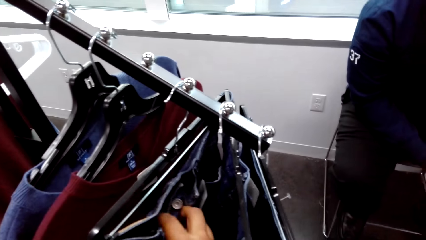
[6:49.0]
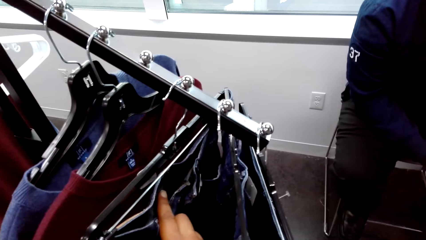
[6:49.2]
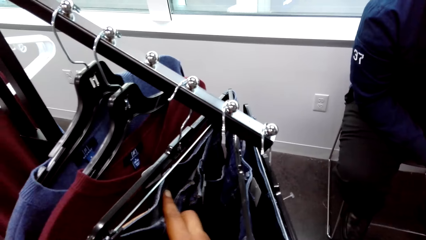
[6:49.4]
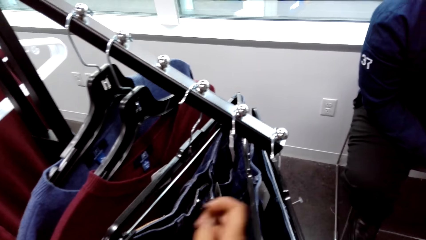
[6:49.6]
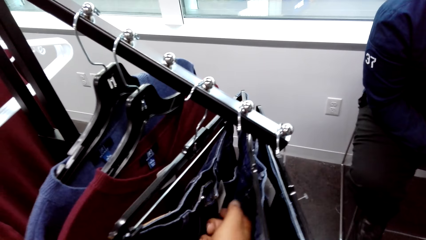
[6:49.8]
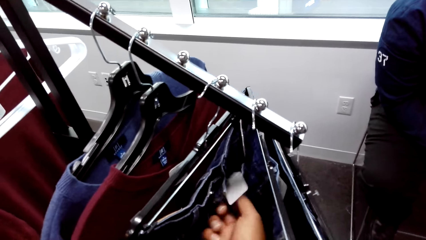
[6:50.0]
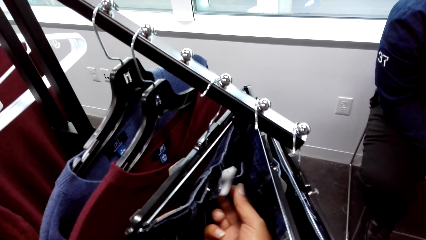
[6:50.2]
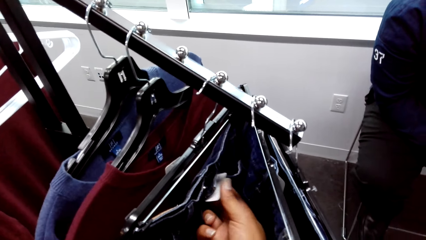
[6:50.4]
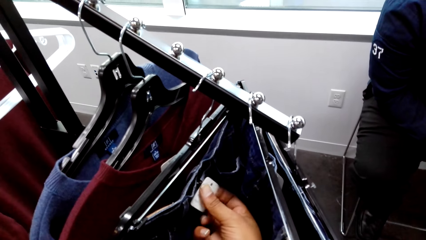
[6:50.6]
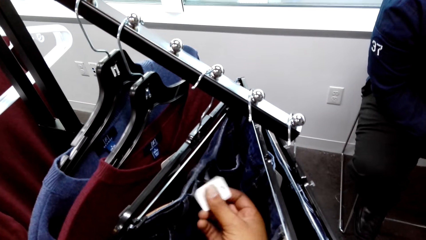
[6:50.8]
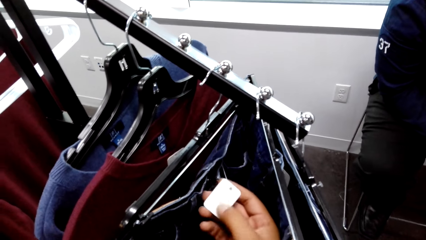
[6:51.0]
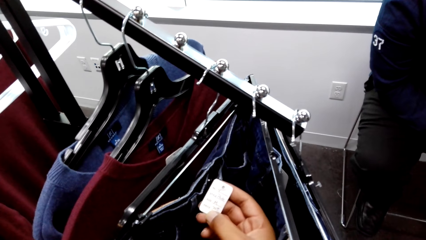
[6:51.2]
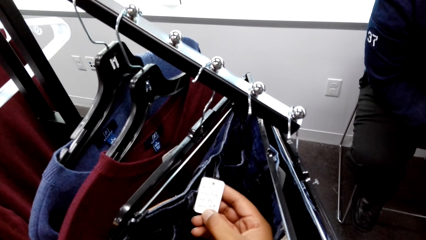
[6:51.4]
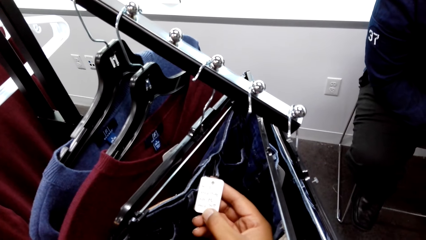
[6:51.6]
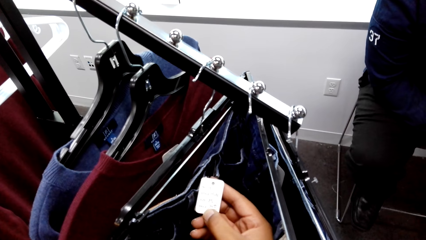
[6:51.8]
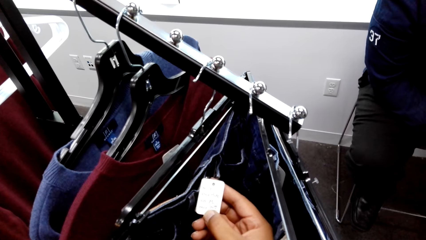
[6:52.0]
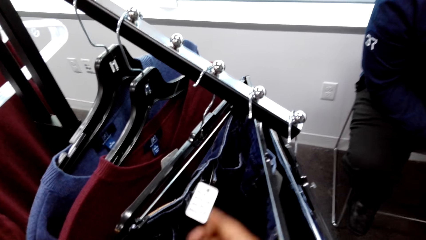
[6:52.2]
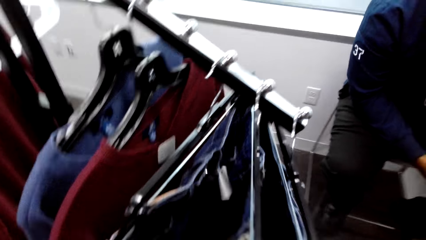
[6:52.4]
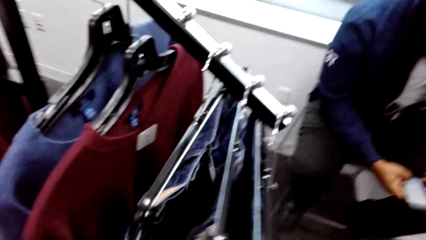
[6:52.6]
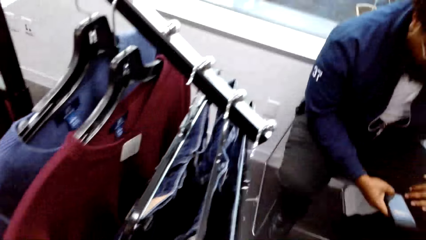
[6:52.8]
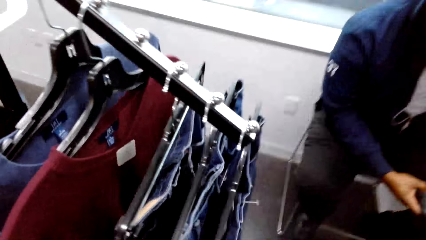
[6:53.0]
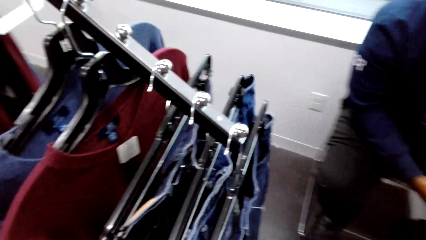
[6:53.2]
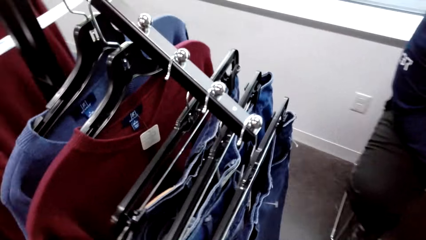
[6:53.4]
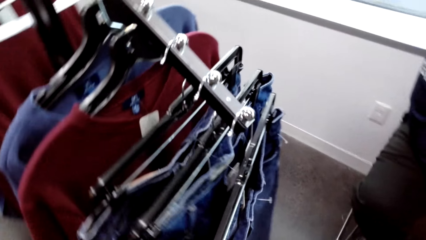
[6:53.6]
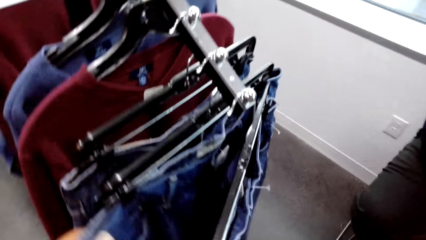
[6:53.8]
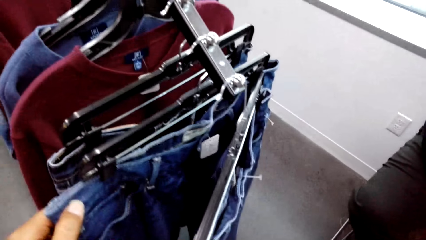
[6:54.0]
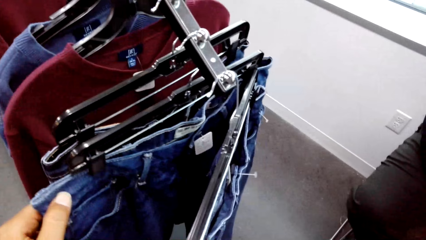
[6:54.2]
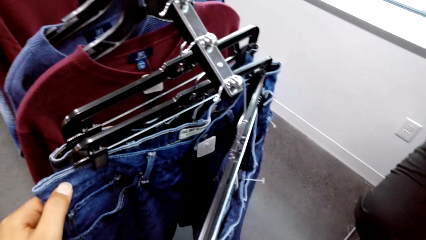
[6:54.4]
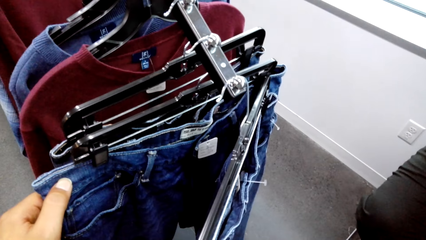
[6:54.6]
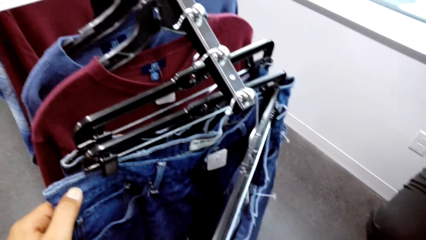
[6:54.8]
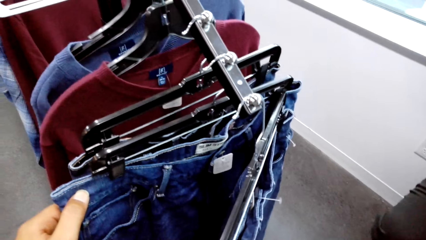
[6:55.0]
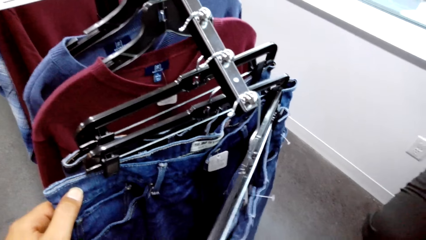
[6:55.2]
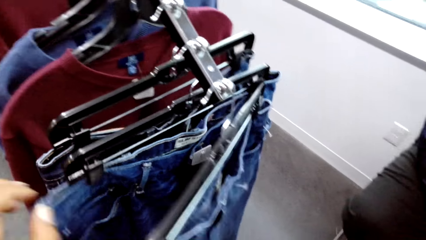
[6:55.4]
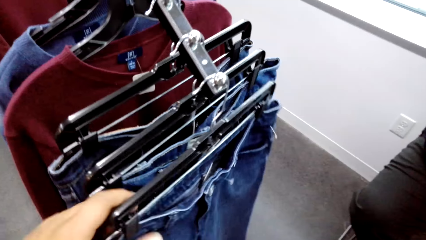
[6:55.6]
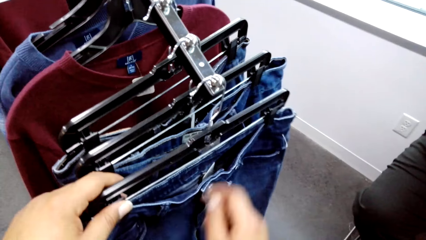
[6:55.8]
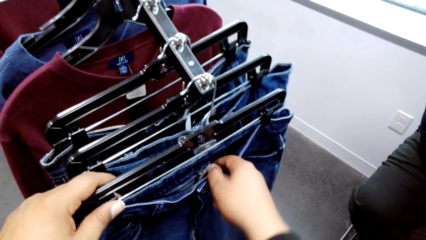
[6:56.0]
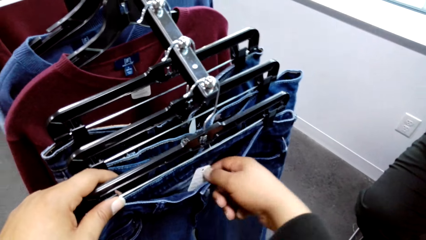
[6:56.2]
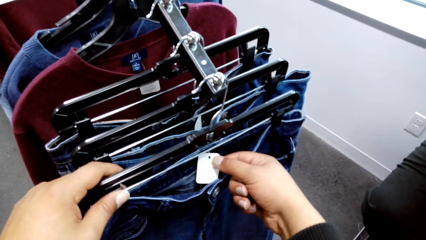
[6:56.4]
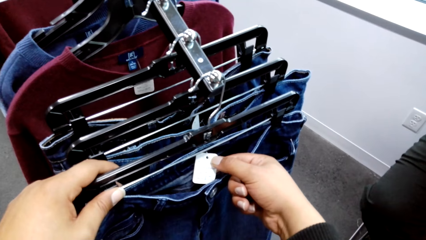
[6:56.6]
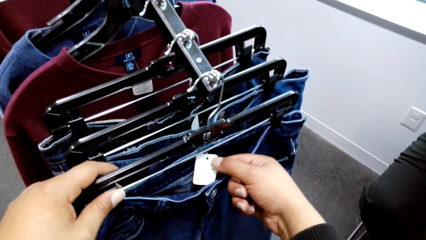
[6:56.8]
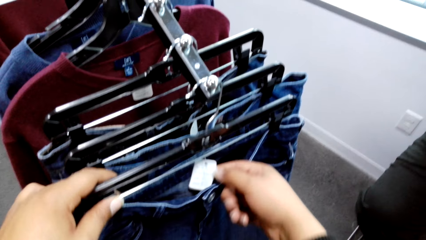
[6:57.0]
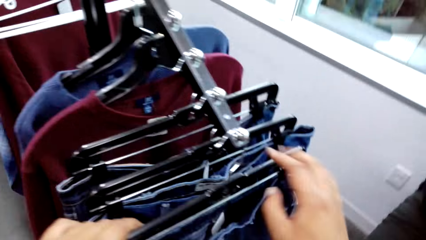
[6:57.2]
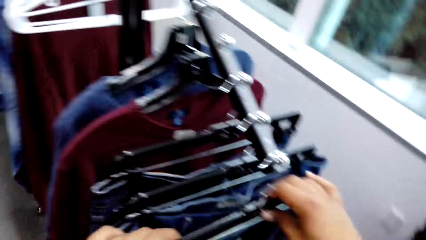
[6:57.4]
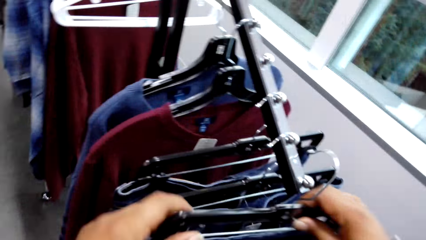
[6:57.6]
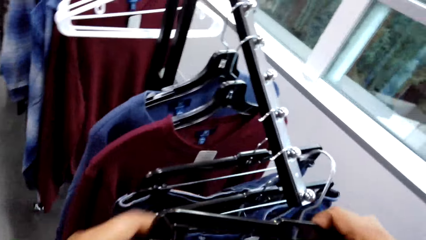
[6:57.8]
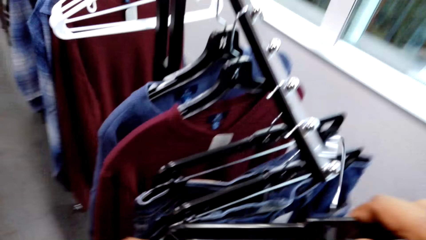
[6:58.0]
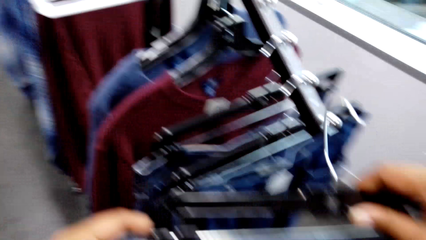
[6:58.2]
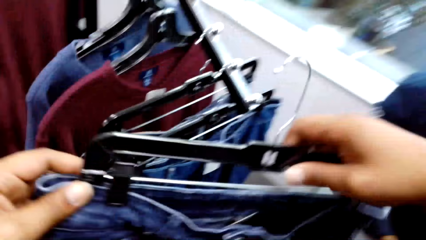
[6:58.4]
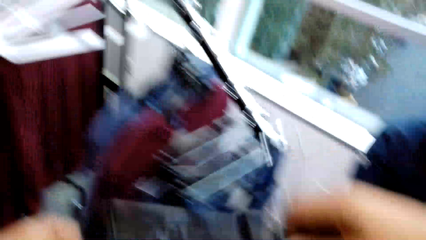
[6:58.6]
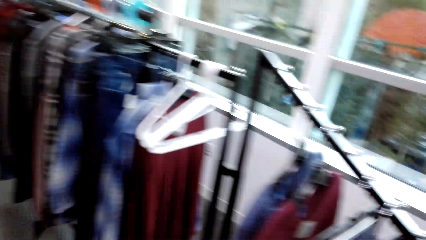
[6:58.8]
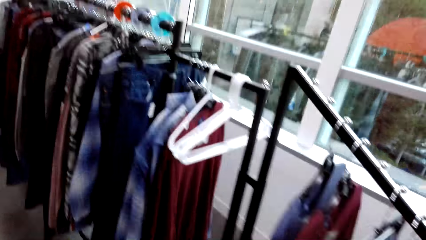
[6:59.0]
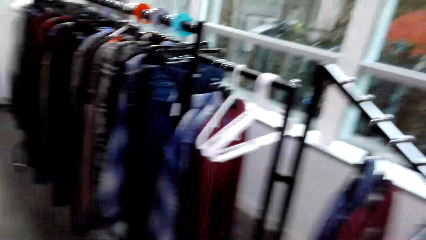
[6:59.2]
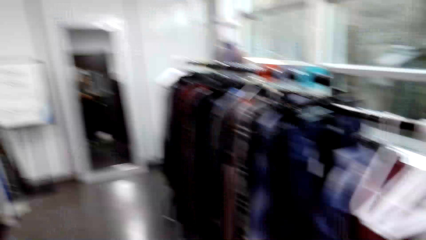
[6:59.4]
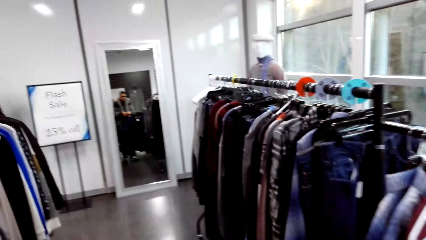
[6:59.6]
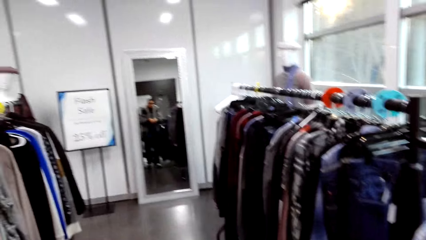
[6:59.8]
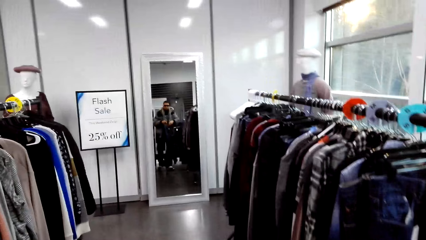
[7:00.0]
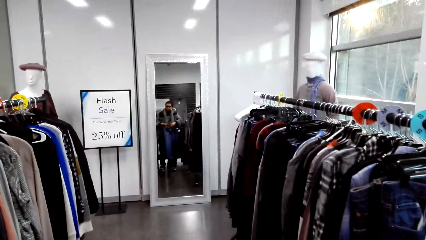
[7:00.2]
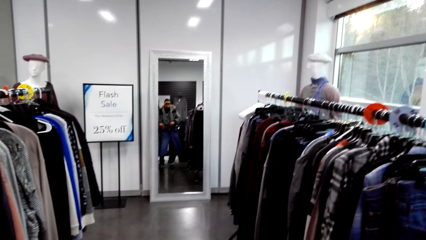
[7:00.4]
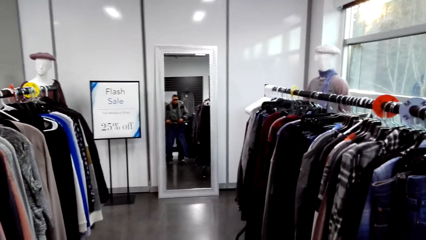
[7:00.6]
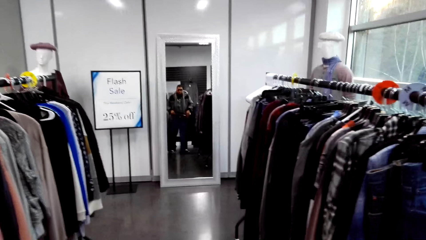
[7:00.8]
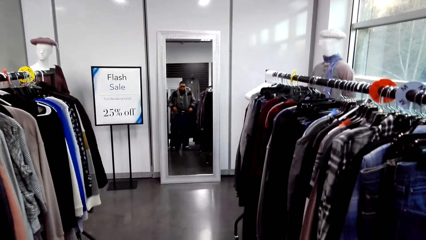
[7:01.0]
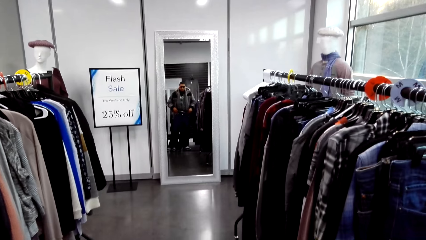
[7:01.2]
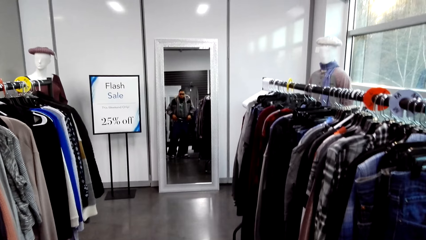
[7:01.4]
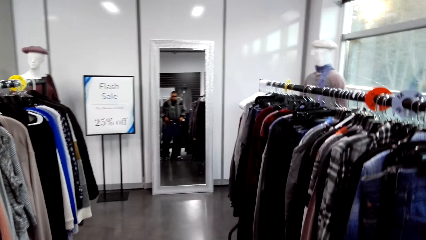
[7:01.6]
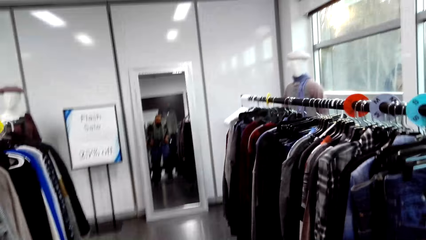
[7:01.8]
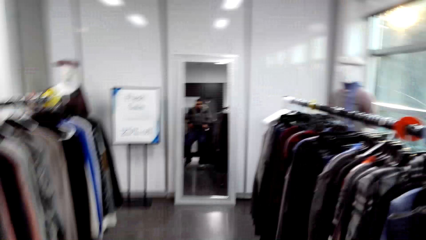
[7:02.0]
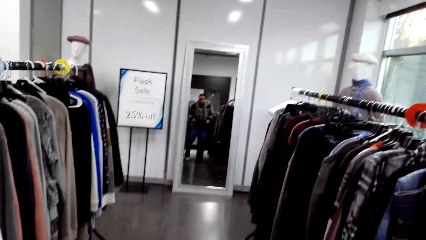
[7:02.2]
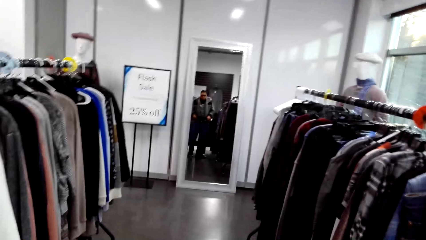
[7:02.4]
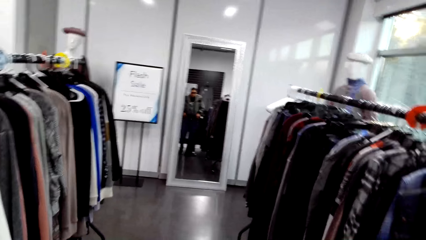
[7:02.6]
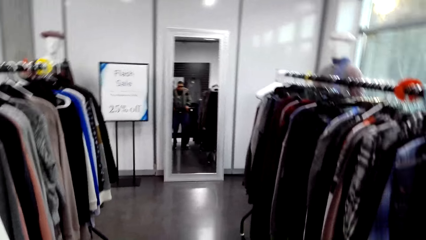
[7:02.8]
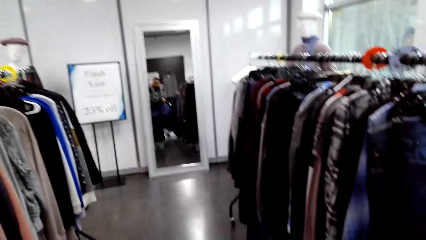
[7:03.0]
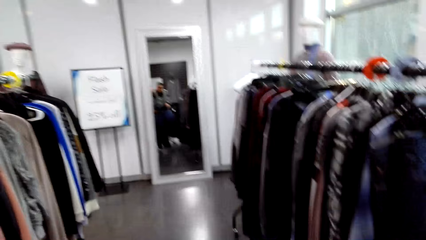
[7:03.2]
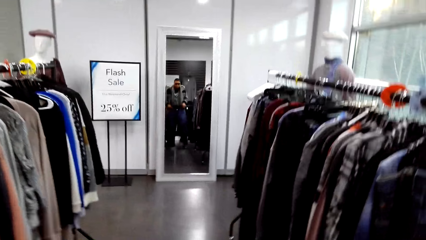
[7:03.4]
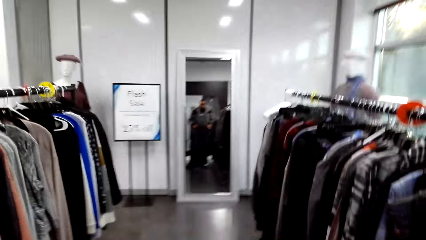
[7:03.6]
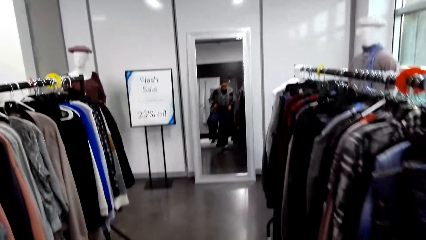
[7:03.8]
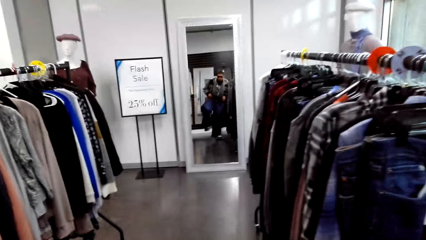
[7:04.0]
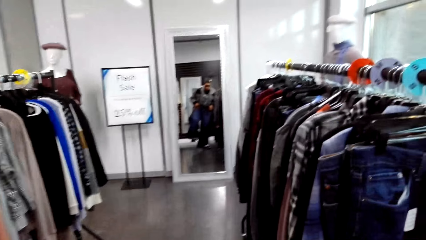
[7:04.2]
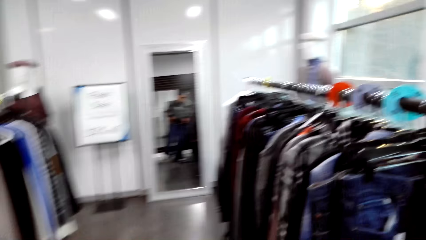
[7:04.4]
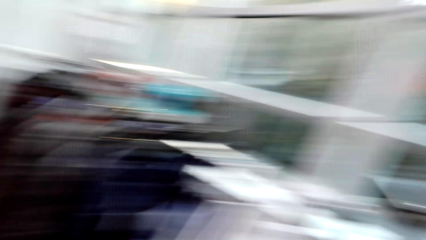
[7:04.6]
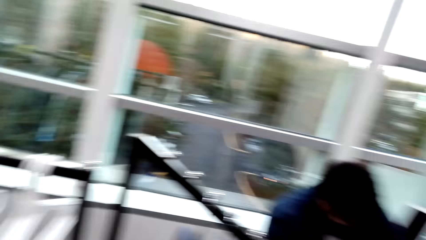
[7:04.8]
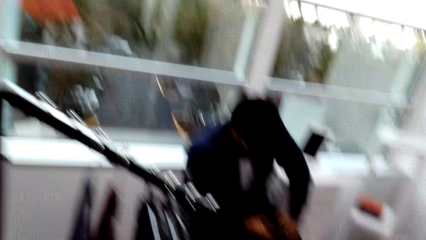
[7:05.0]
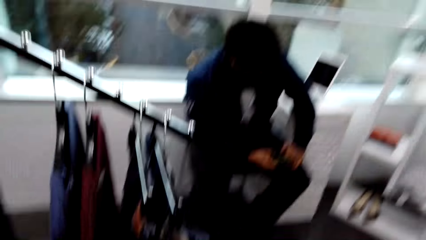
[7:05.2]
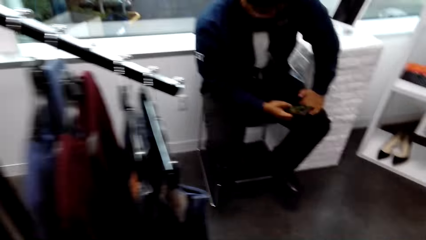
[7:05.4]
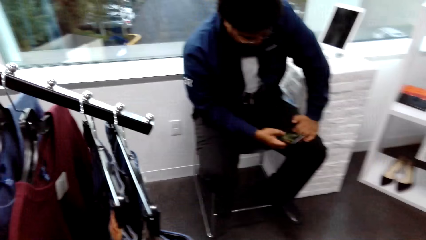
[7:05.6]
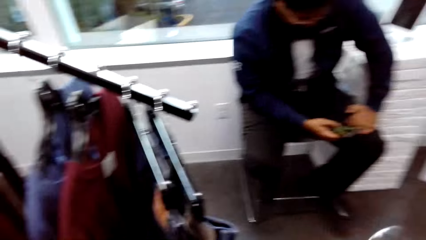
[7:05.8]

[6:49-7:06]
The camera wearer holds the label of the jean trouser with his right hand. He selects clothes in the boutique. He holds the jean trouser with his right hand. He holds the jean trouser with his left hand. He holds the jean label with his right hand. He picks the jean hanger from the cloth rack with his hands. He looks at himself in the mirror.
